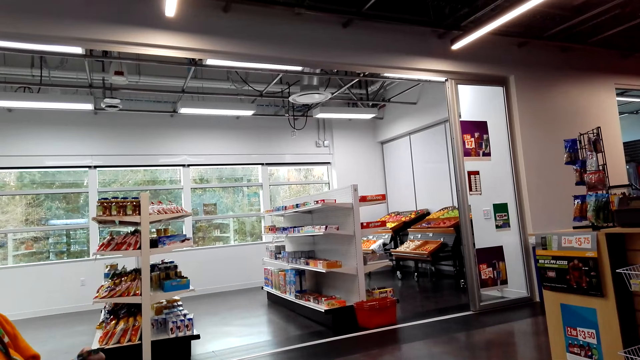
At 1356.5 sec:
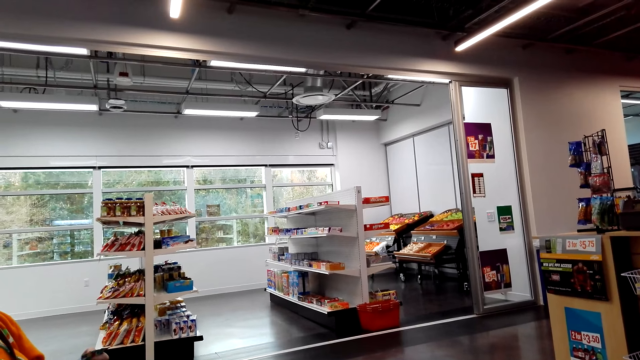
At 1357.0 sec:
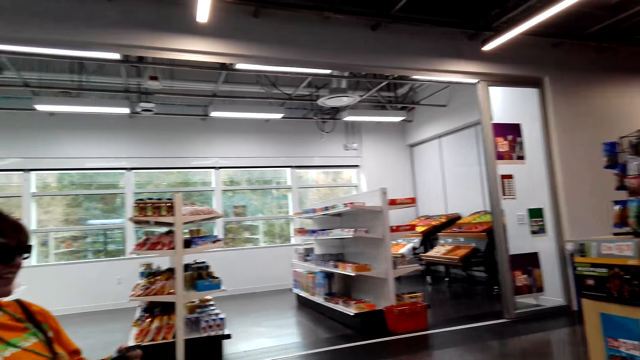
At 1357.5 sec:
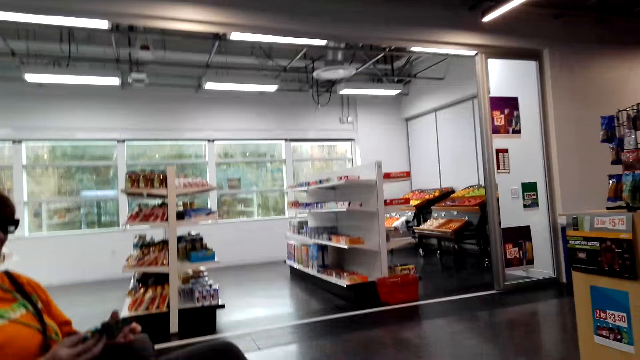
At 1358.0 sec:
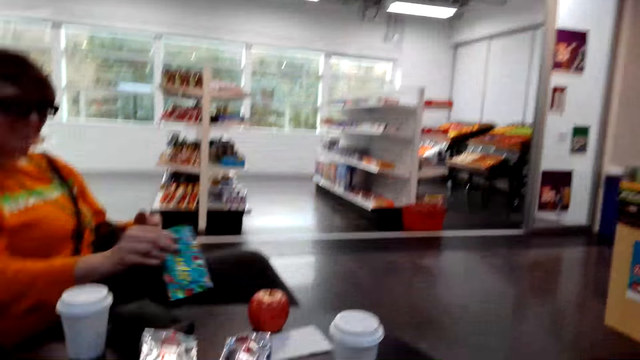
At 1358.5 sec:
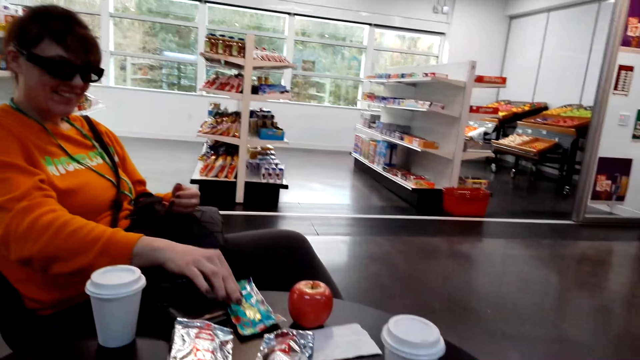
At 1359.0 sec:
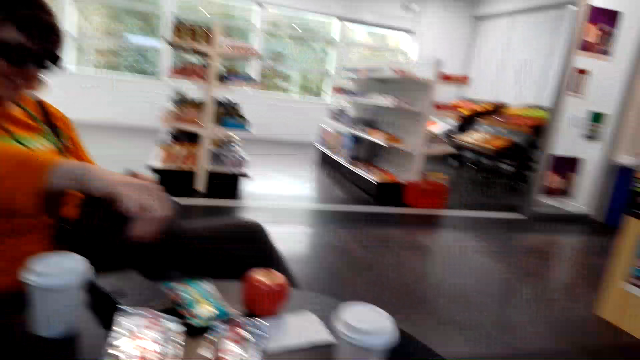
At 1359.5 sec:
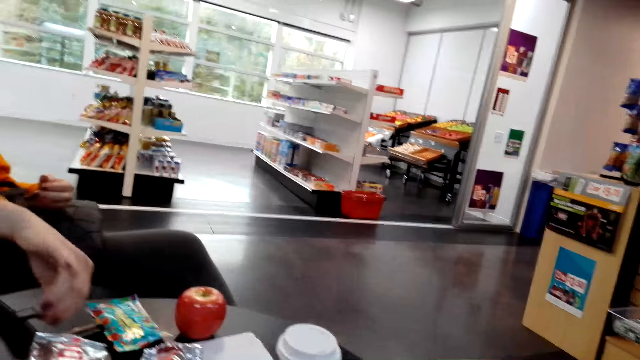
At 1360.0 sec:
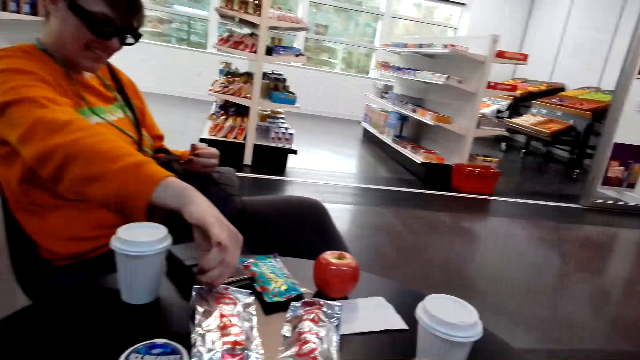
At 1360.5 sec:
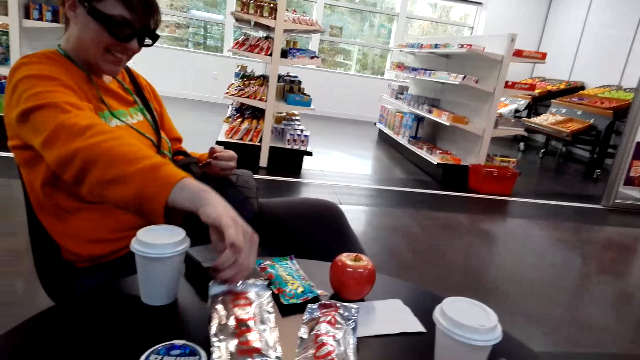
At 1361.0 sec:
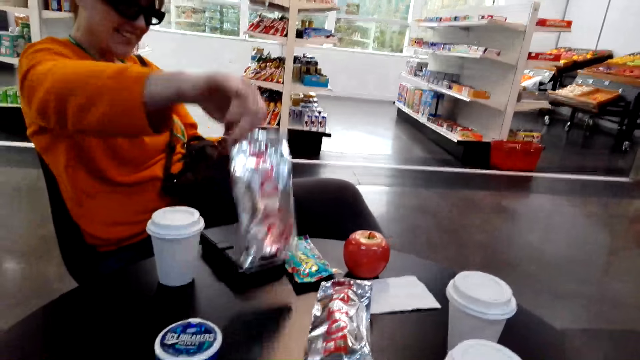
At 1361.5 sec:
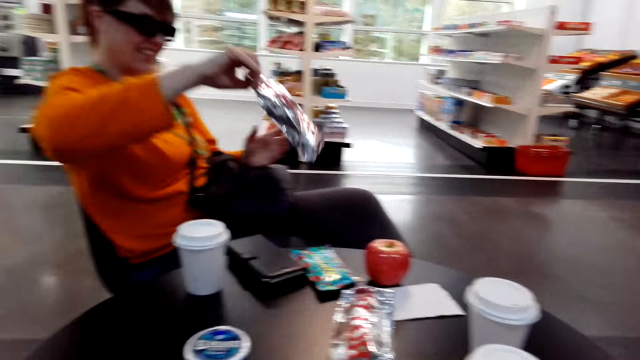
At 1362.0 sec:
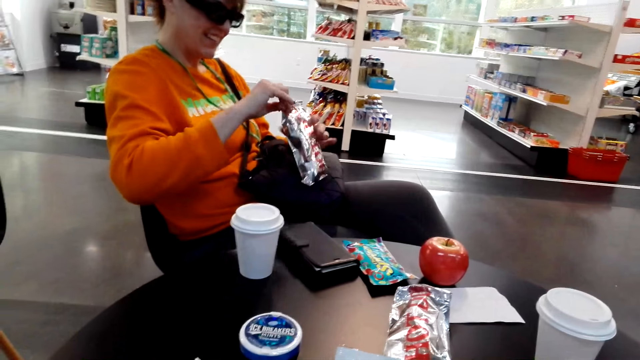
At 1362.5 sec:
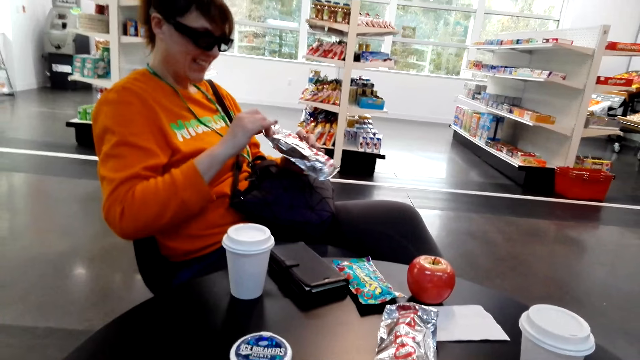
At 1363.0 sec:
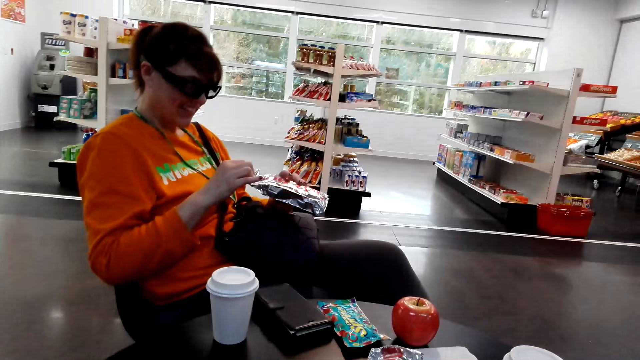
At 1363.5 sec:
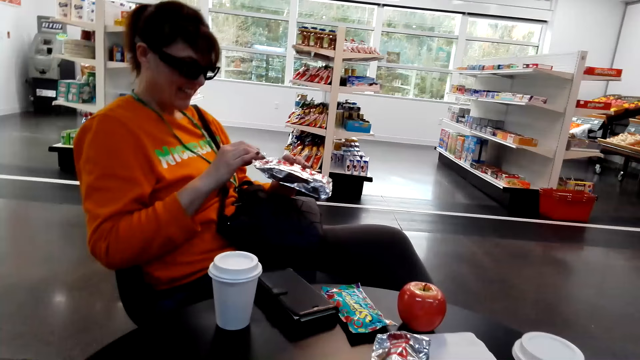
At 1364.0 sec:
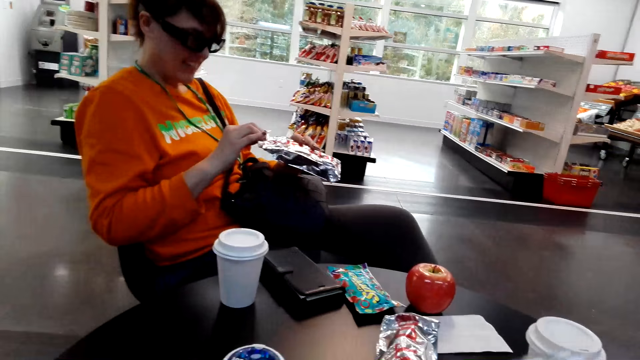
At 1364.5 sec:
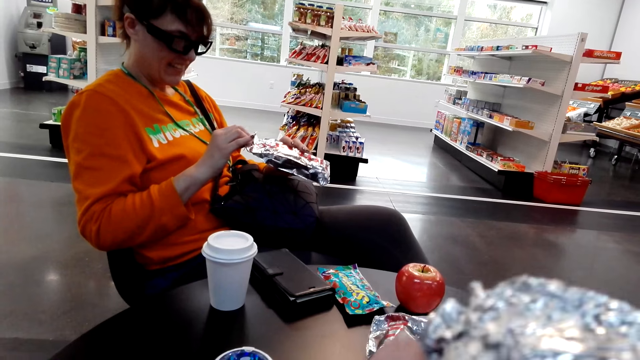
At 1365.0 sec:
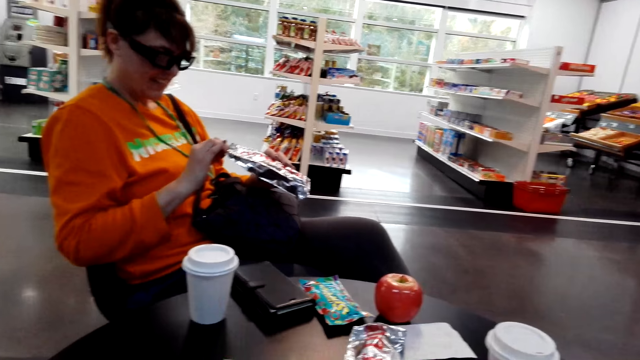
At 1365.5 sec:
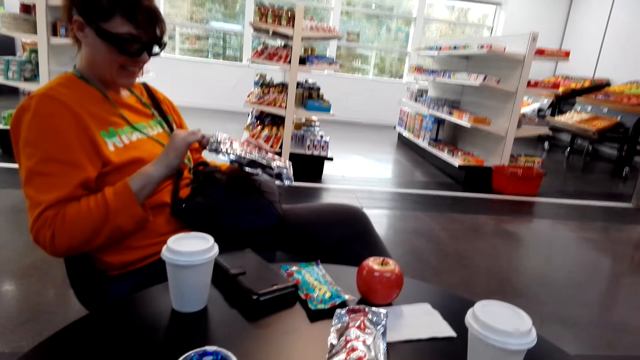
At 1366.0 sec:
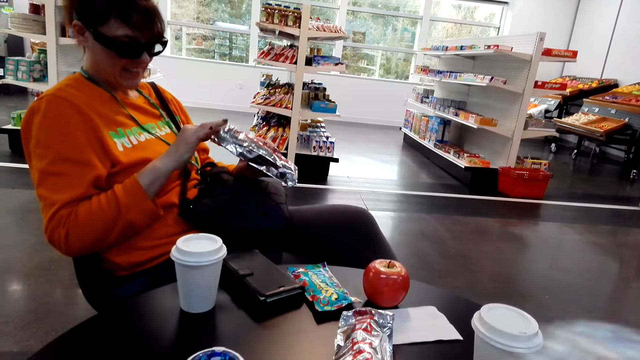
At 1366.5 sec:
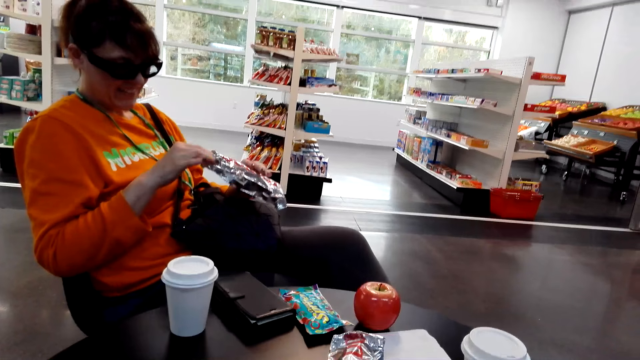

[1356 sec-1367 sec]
A woman laughs. The woman puts the sachet or package on the table. The camera wearer interacts with the woman. The woman picks up the sachet from the table, holds the sachet with both hands and opens the sachet. The woman stares at the sachet. The camera wearer holds a paper.

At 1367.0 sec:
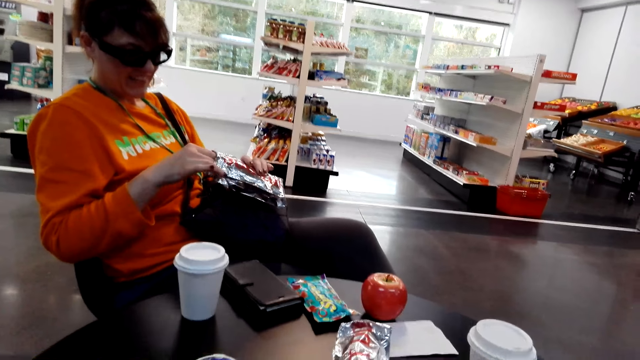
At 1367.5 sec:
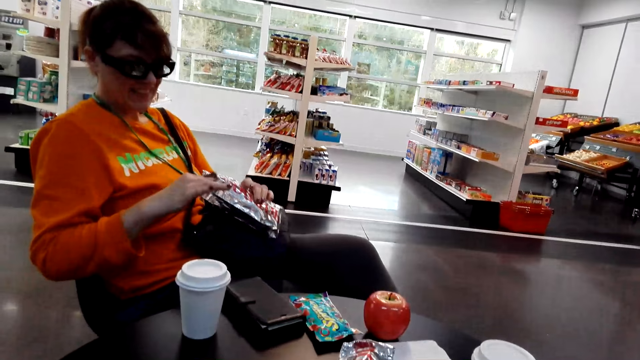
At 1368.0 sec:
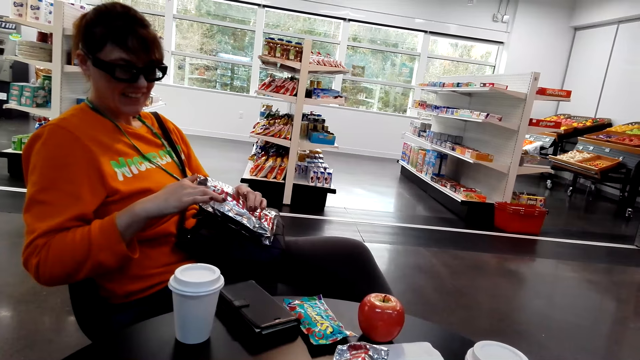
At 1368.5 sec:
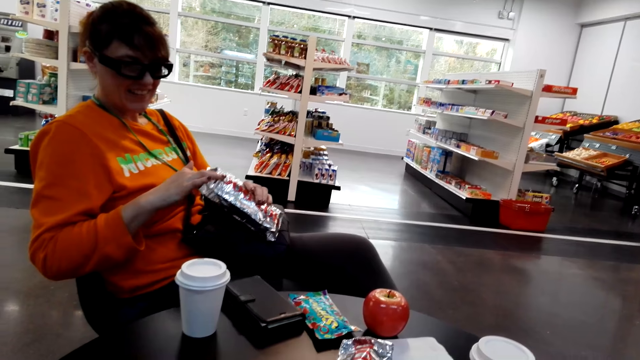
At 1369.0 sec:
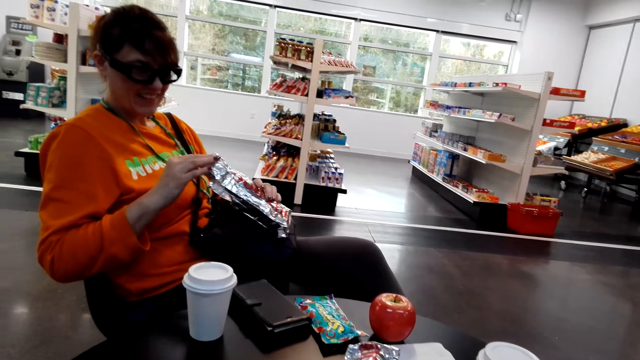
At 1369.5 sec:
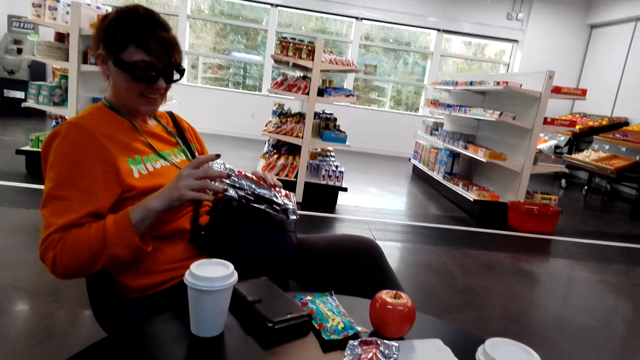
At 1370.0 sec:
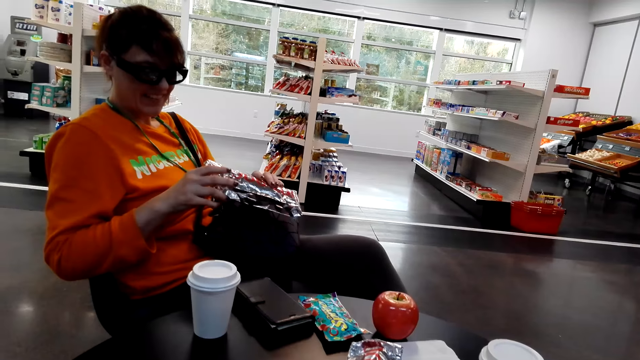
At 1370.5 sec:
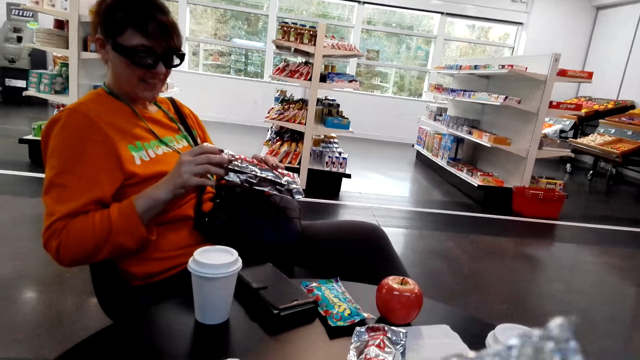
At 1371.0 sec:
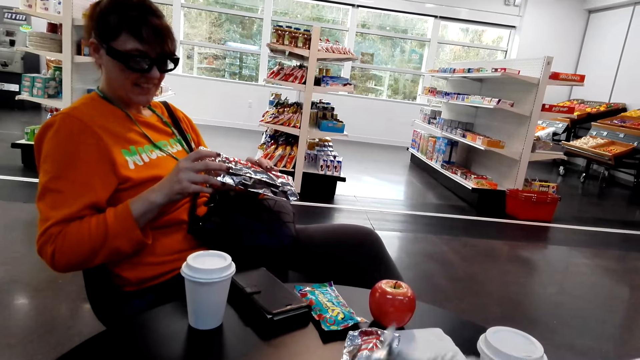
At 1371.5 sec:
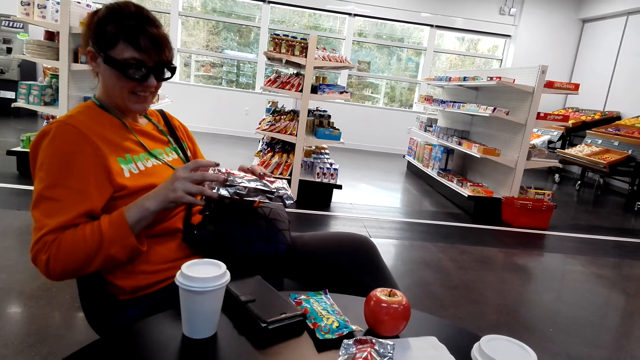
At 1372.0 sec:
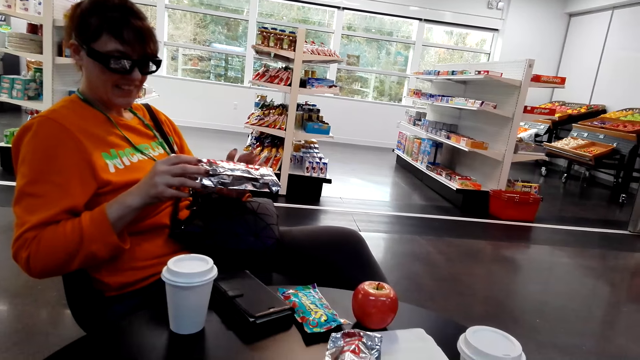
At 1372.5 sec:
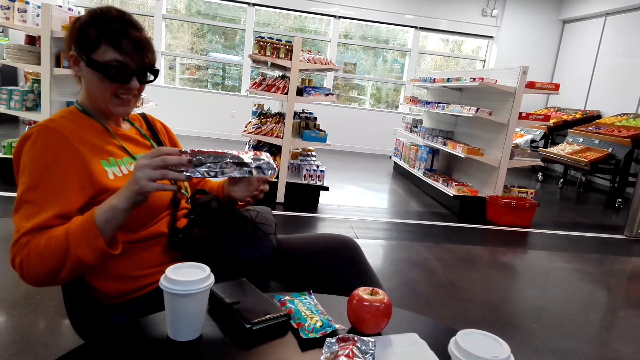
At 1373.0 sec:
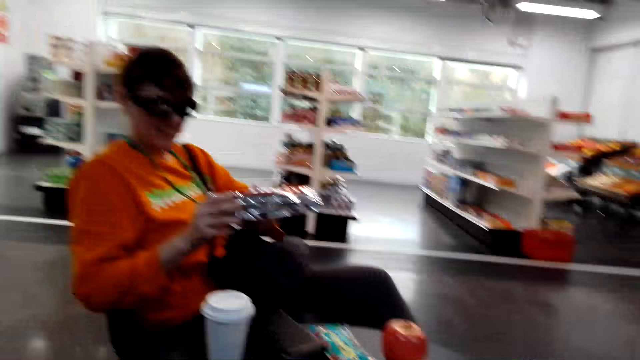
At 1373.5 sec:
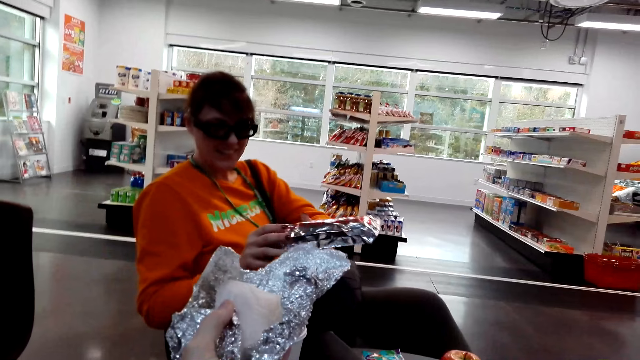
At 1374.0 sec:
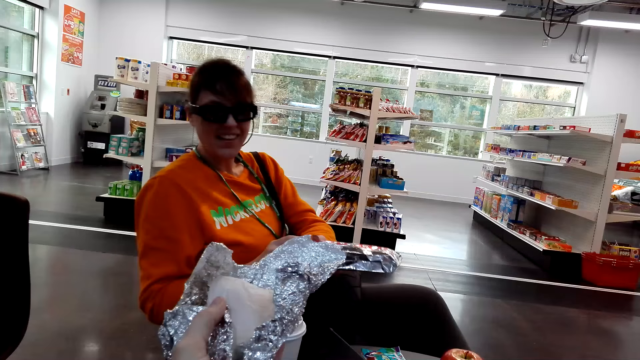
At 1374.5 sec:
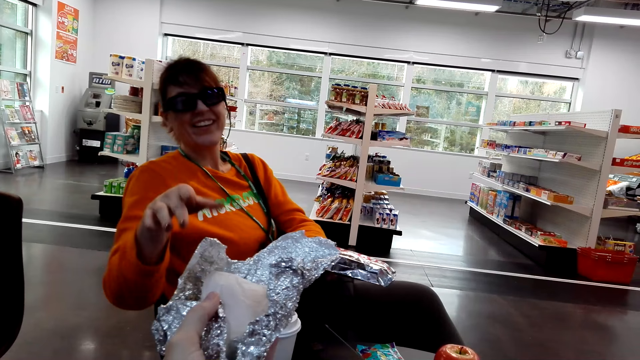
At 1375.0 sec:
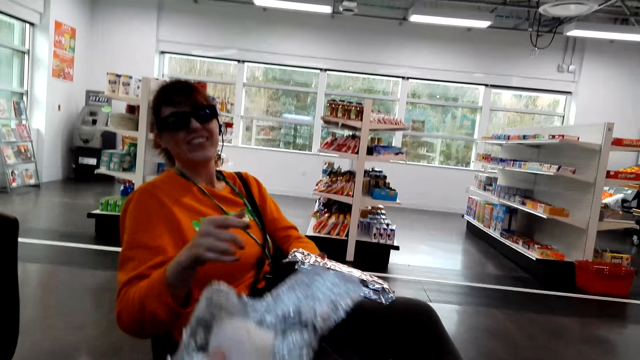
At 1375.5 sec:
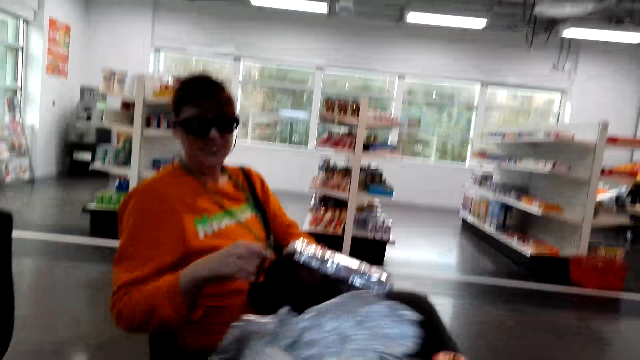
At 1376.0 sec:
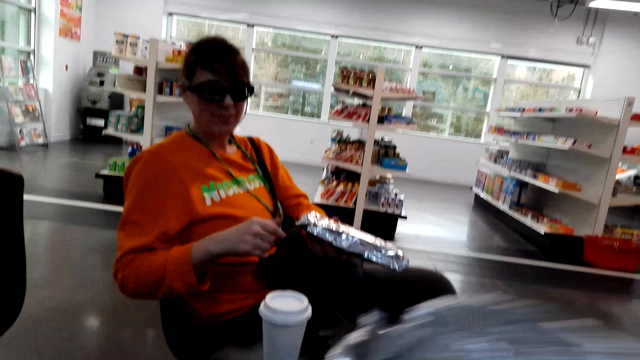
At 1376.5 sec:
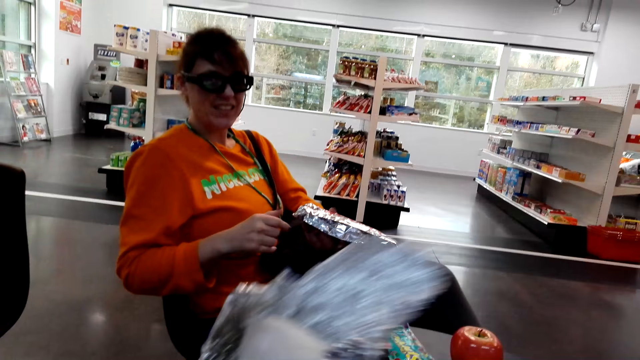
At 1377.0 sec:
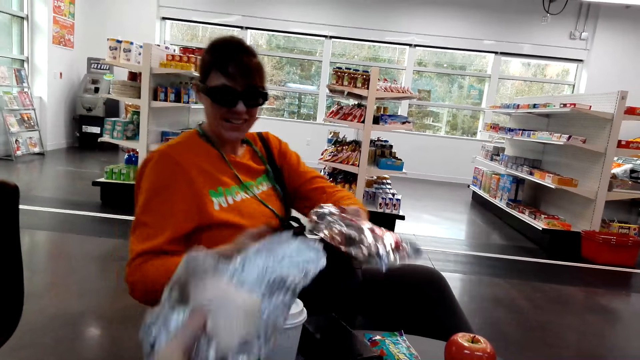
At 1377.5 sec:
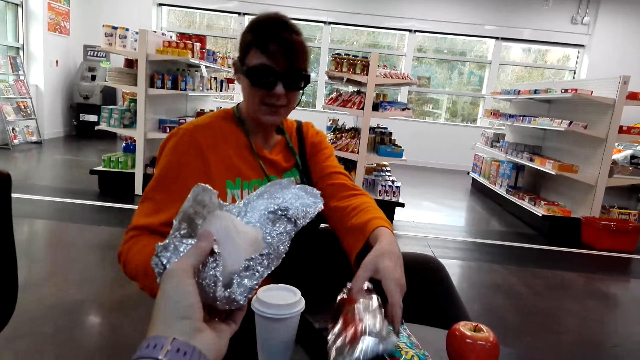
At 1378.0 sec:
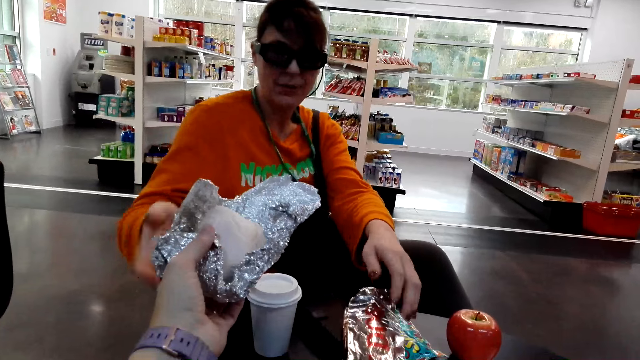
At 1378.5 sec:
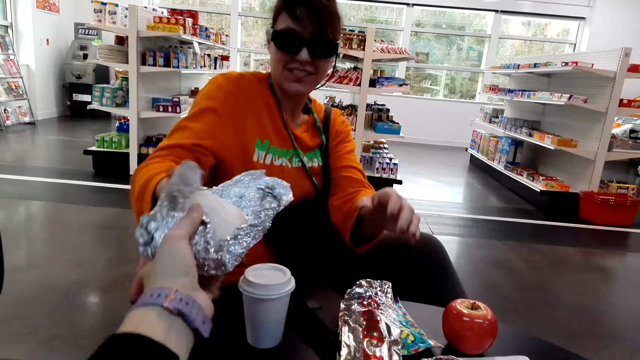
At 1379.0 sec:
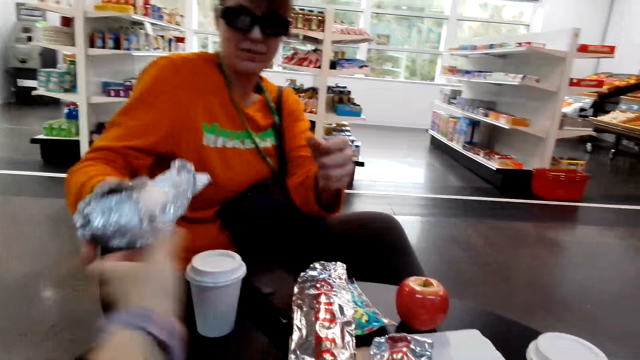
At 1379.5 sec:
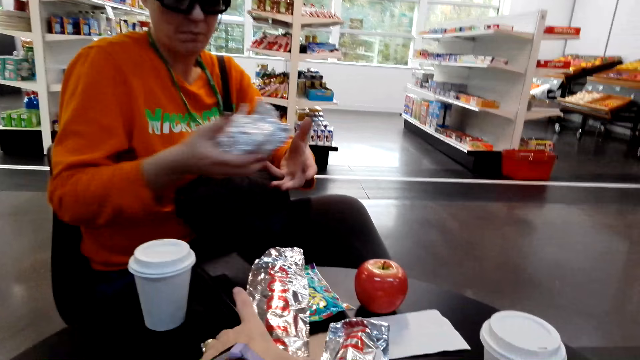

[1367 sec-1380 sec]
A woman opens the snack. The woman looks in the packet. The camera wearer converses. She holds the snack and stretches her hand. The woman stretches her hand. The woman puts down the hot dog packet at the table. The woman picks the snack from the camera wearer.
